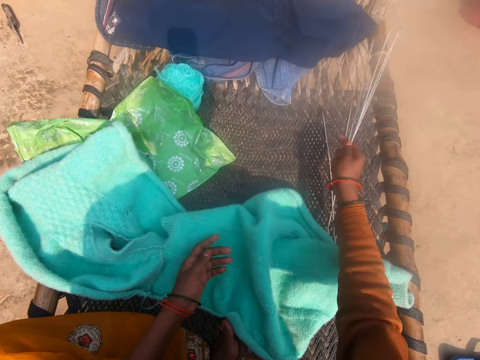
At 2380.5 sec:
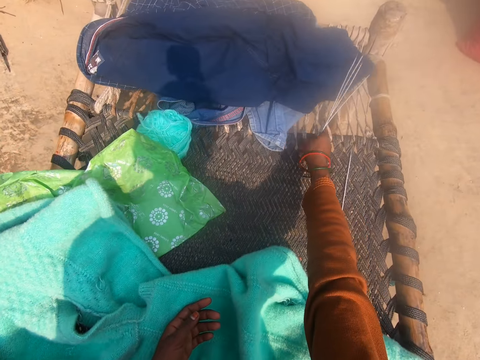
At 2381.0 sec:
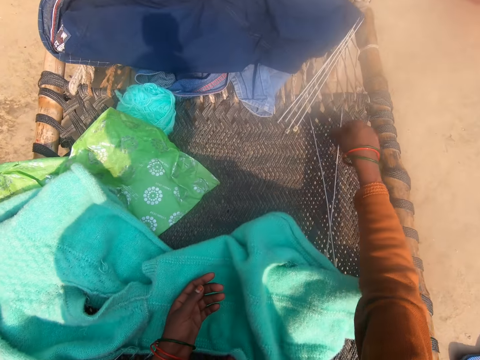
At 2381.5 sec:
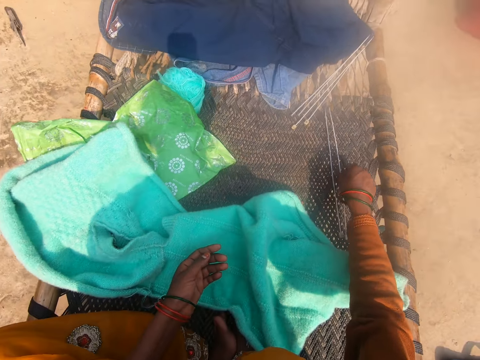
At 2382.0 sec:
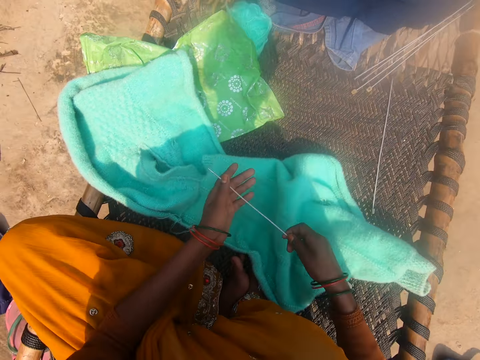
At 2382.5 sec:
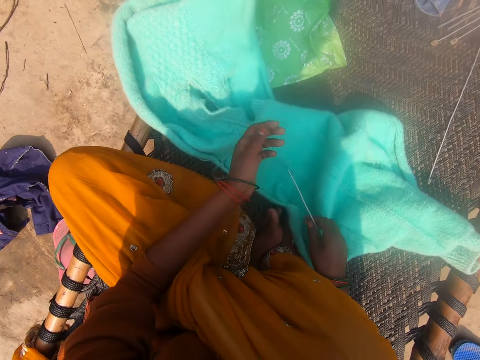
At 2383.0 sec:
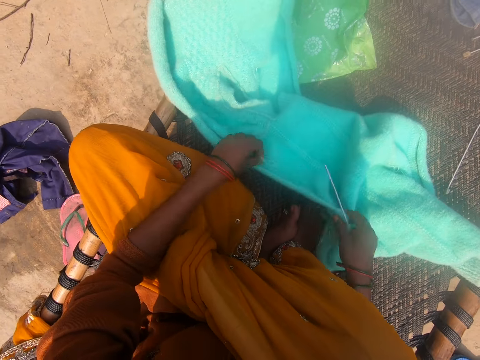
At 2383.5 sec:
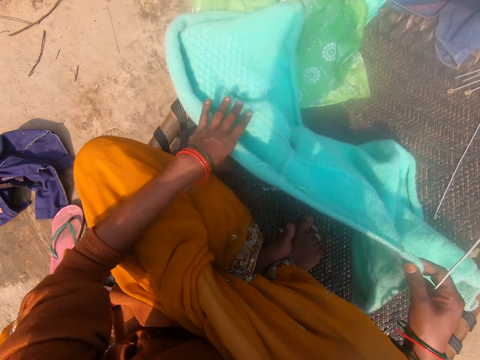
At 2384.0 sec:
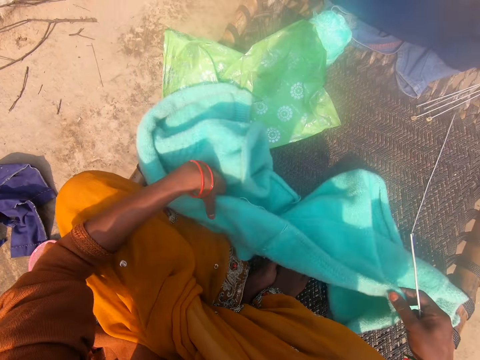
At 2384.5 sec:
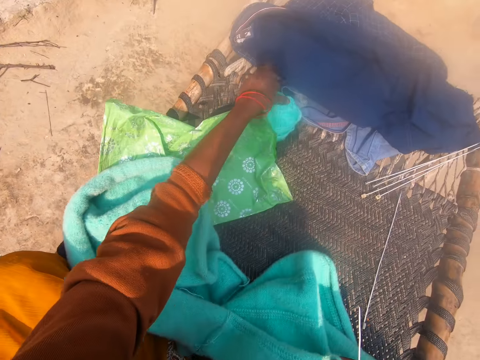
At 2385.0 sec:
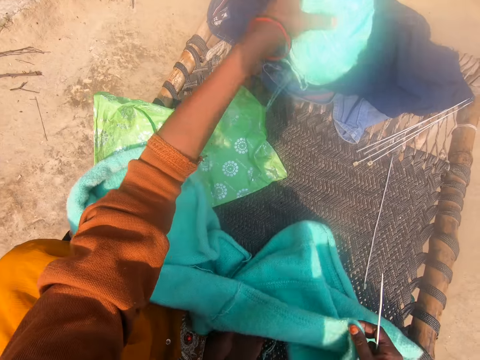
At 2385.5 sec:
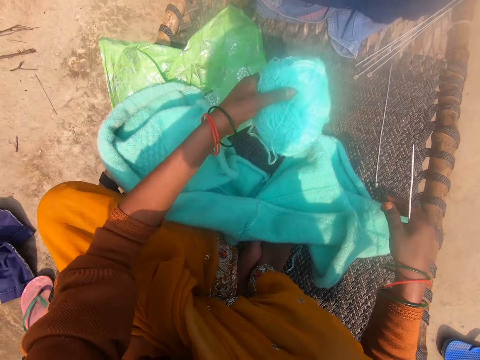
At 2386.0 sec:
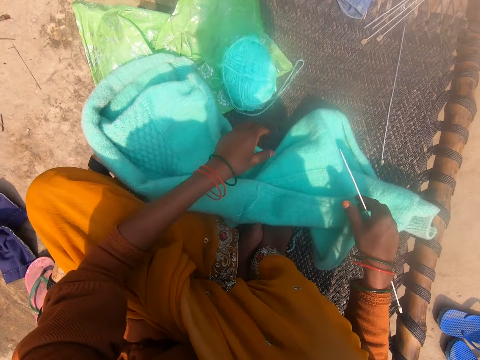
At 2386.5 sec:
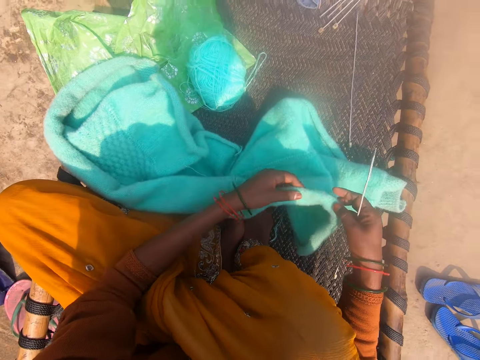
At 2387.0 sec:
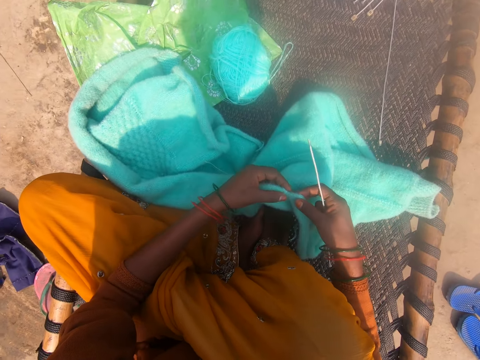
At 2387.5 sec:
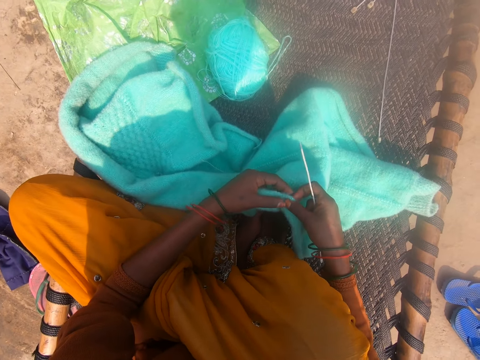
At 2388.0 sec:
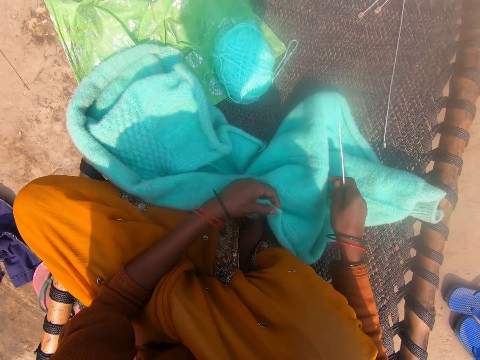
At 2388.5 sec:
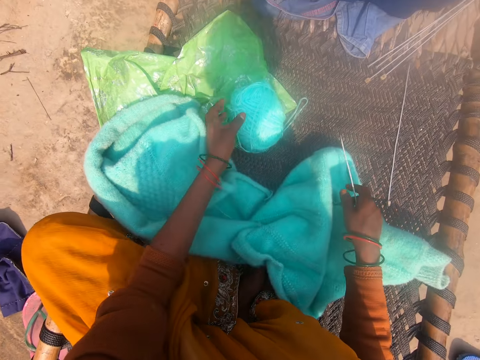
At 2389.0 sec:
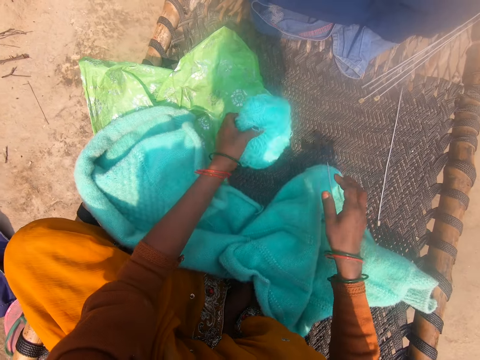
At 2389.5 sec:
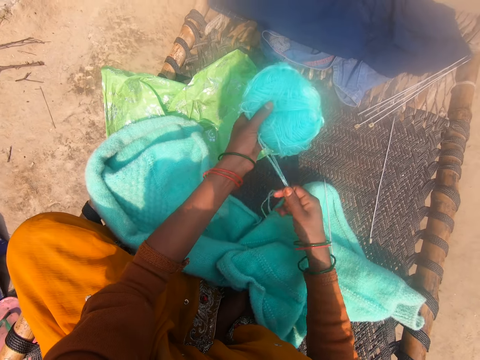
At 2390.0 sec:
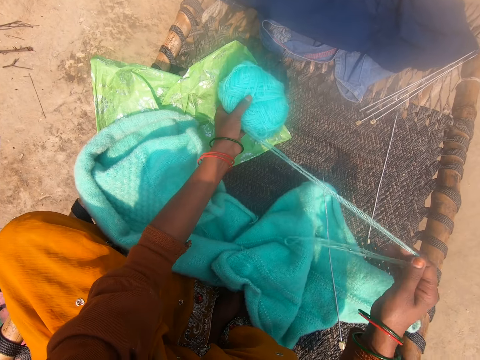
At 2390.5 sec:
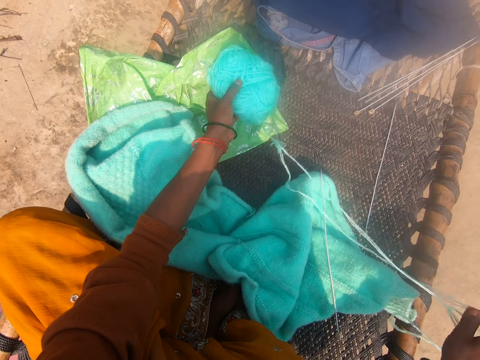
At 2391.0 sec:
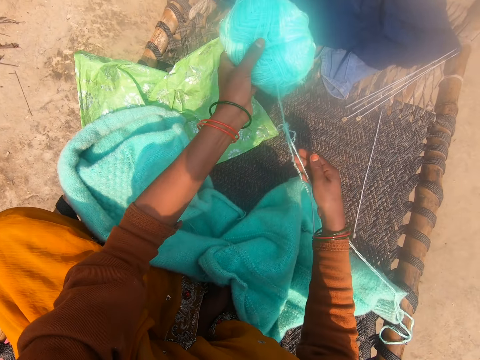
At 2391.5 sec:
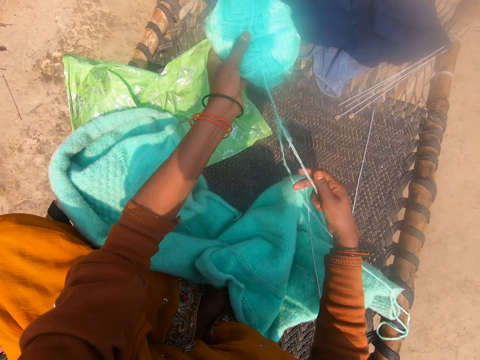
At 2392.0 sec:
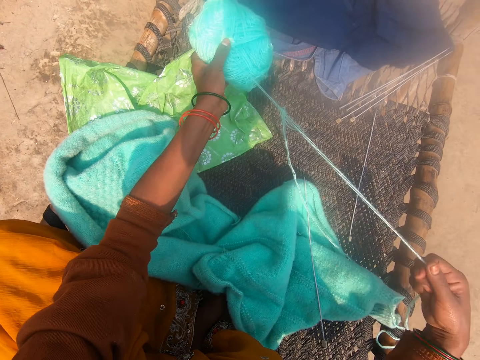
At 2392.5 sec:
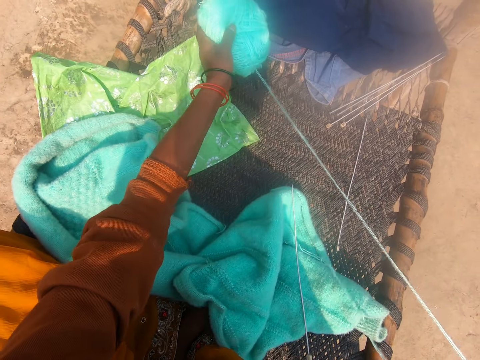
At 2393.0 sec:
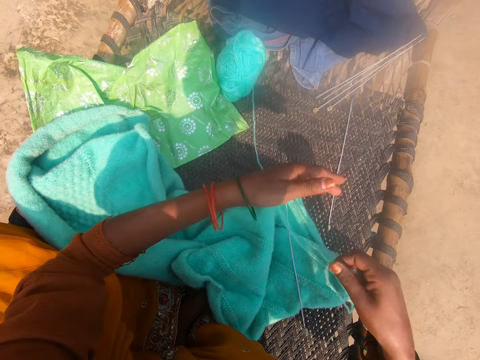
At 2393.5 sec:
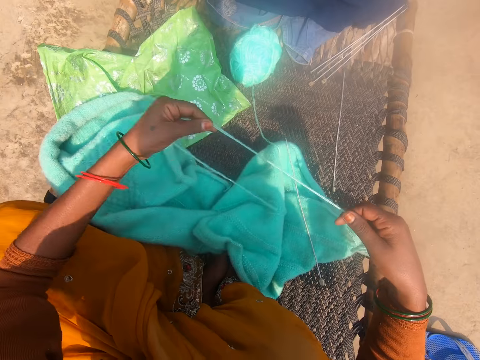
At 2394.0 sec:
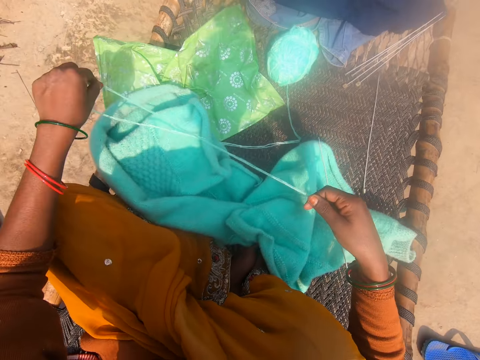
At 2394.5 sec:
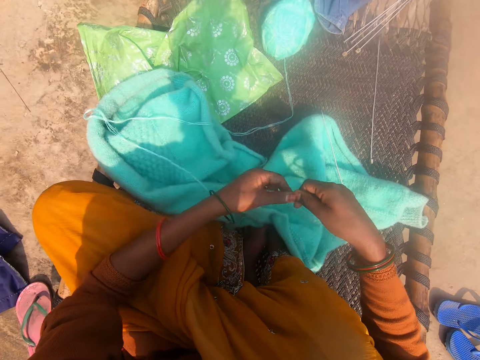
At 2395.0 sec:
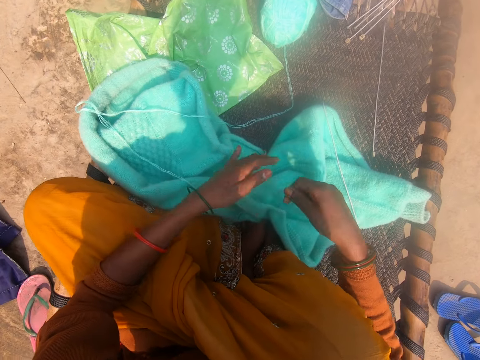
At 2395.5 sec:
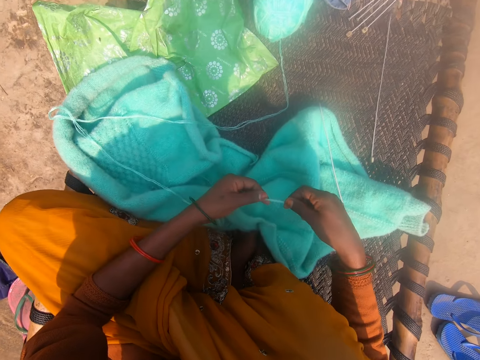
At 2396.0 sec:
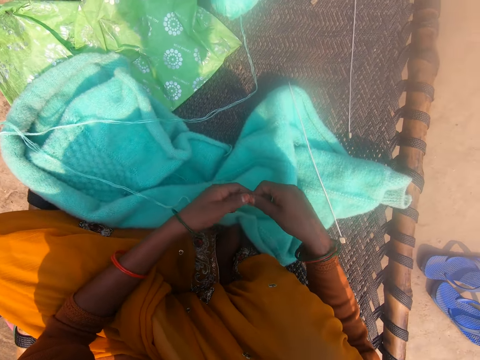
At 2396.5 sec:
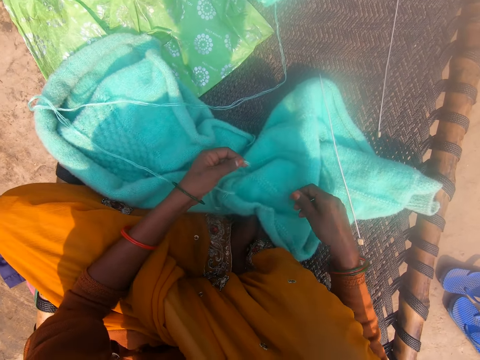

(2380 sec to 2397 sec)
The camera wearer drops the knitting needles or crochet hook on the mat with her hand. She moves one knitting needle from the bundle of knitting needles to her other hand with her hand. She holds the crochet hook. She moves the cardigan on the mat closer to her with her hand. She spreads the fabric. She moves the yarn on the mat closer to her with her hand. She grabs the cardigan with both hands. She looks at the fabric. She picks up the yarn from the mat with her hand and drops the knitting needle on the mat with her hand. She pulls out wool from the yarn with her hand. She unfolds the yarn. She places the yarn on the bed and holds the yarn.

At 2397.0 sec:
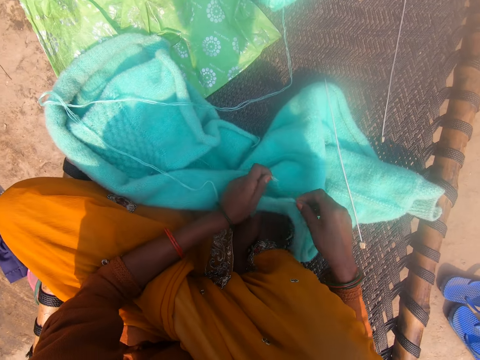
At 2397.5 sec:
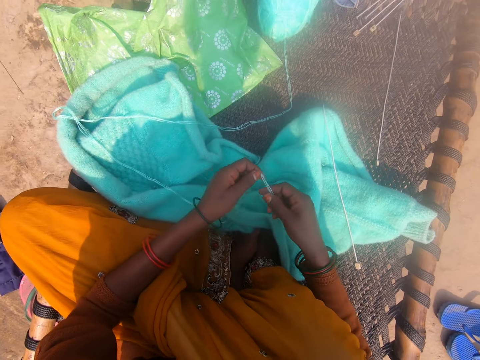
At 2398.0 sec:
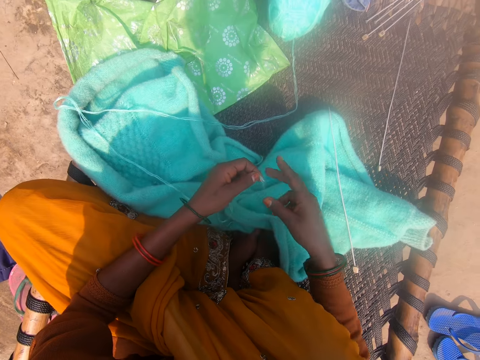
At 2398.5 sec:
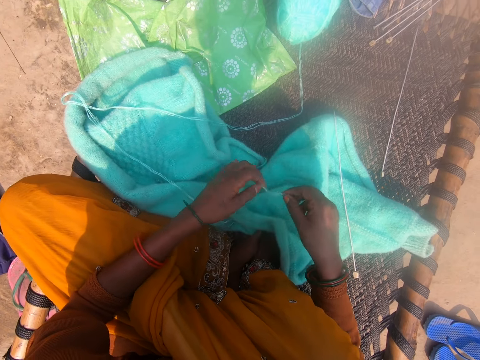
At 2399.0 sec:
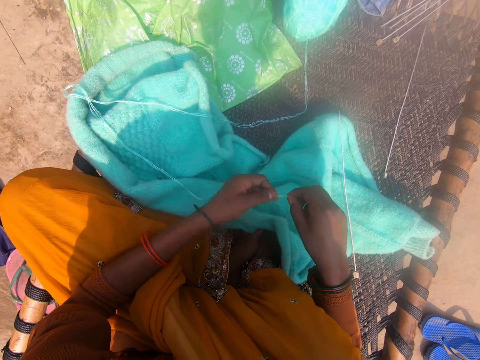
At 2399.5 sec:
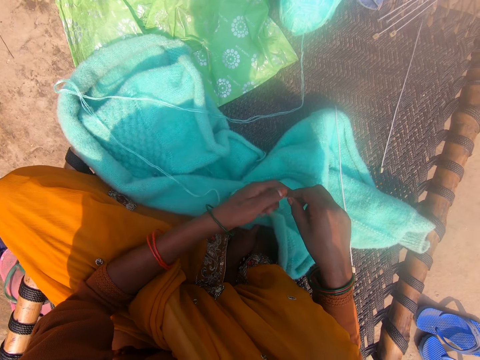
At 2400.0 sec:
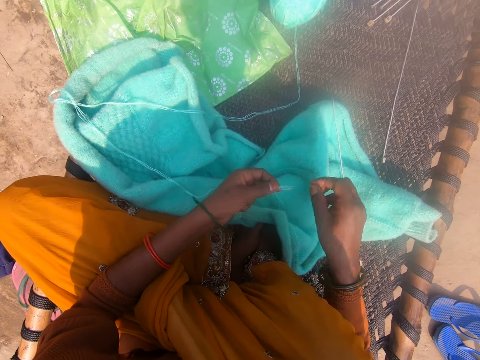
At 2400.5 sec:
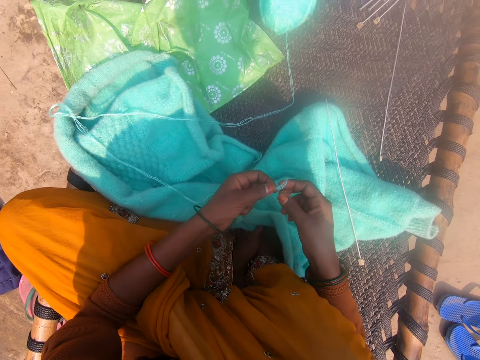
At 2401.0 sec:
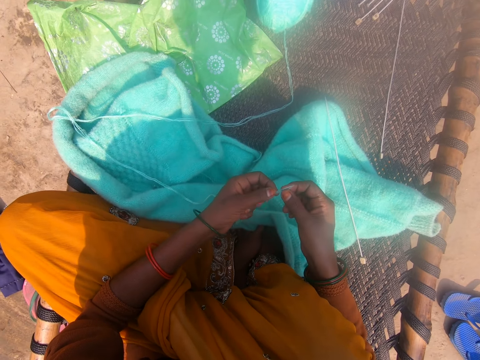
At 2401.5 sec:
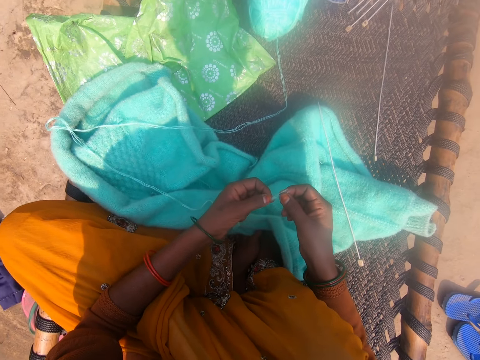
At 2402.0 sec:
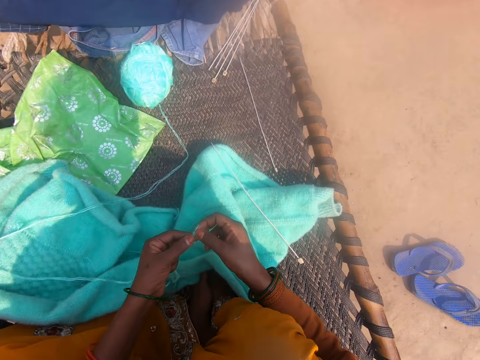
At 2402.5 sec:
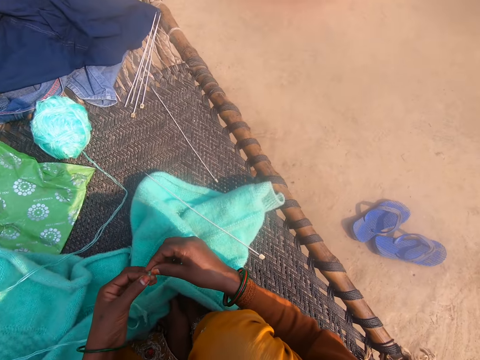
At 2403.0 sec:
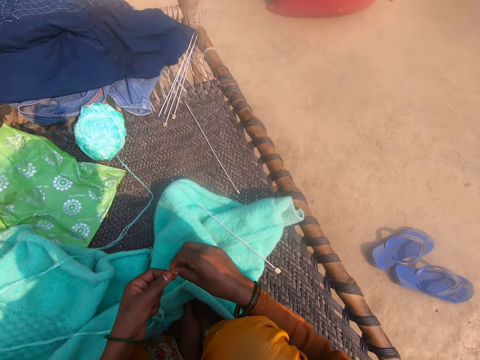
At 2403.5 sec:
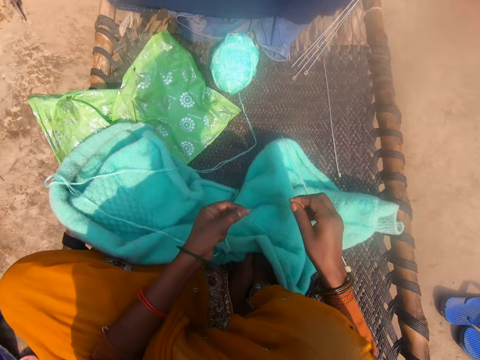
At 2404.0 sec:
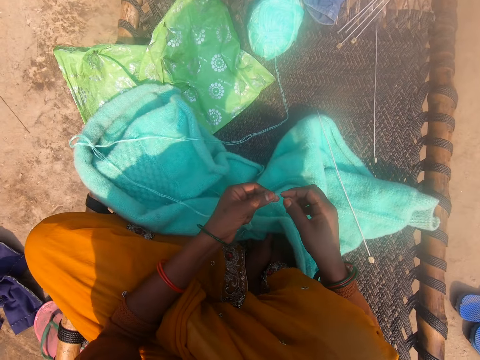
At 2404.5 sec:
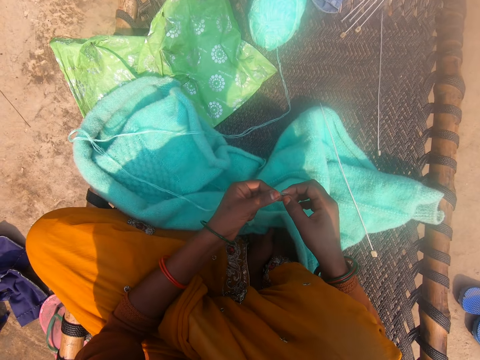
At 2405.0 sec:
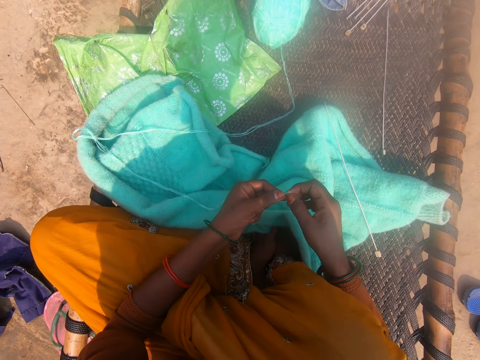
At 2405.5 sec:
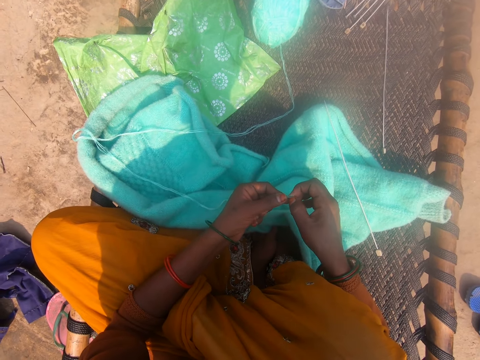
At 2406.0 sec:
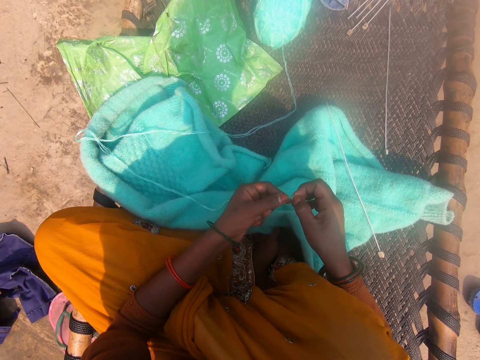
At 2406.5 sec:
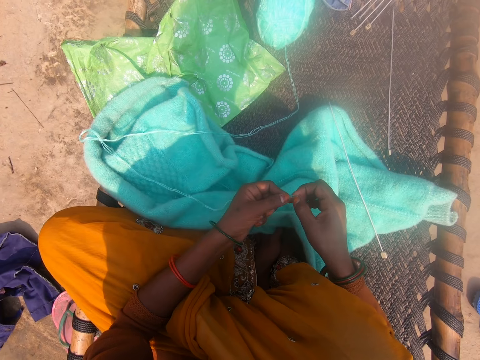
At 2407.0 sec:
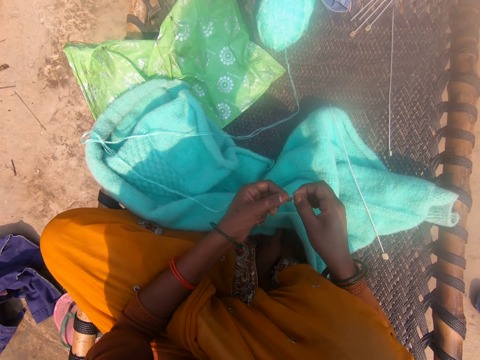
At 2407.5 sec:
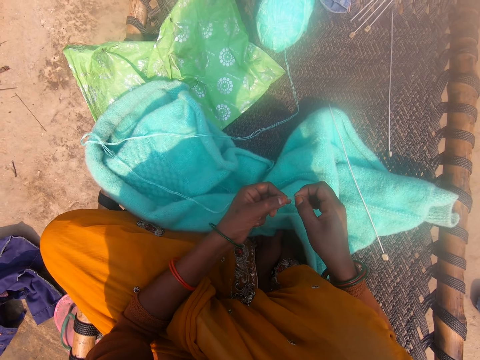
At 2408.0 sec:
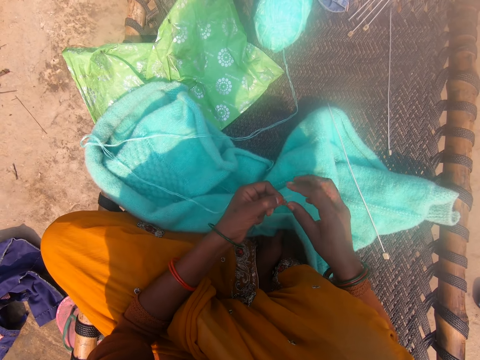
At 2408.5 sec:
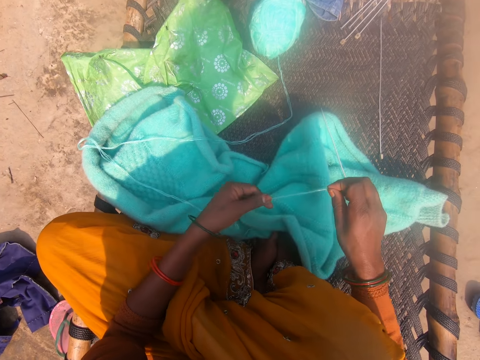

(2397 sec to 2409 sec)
The camera wearer straightens the wool with her hand.
